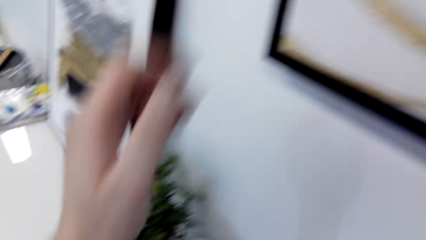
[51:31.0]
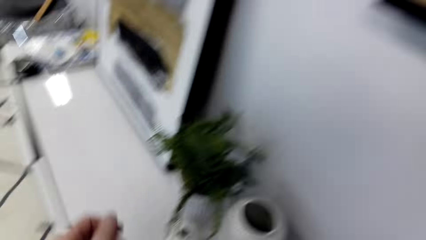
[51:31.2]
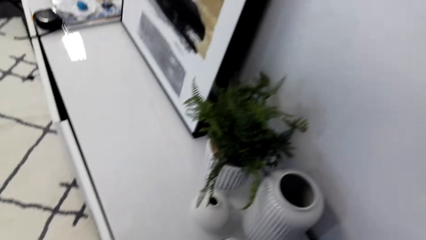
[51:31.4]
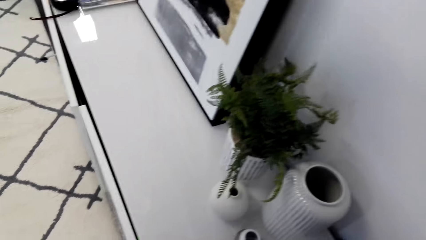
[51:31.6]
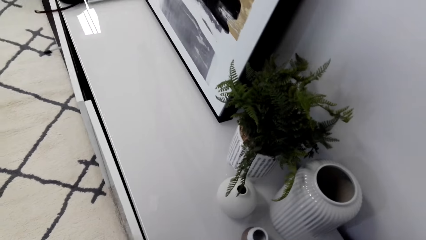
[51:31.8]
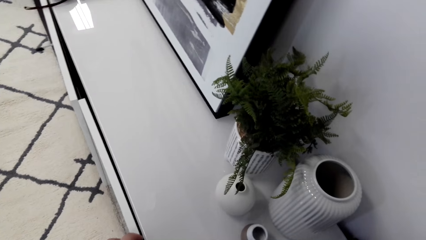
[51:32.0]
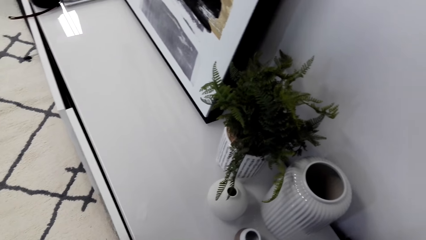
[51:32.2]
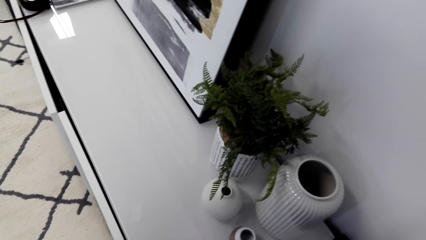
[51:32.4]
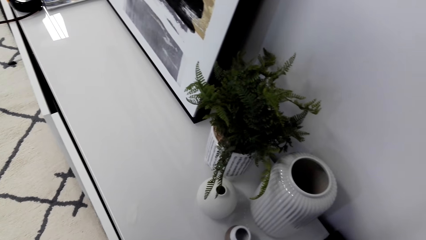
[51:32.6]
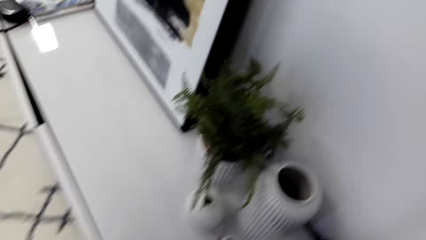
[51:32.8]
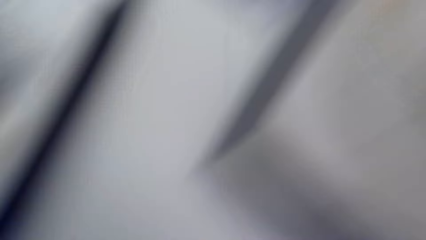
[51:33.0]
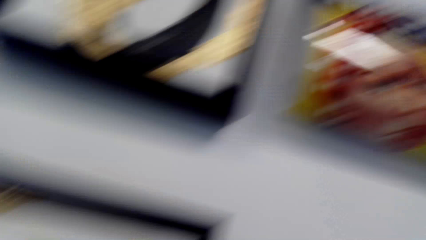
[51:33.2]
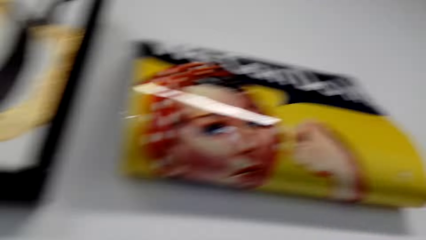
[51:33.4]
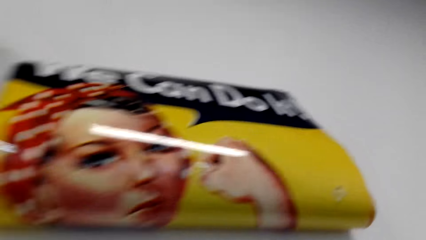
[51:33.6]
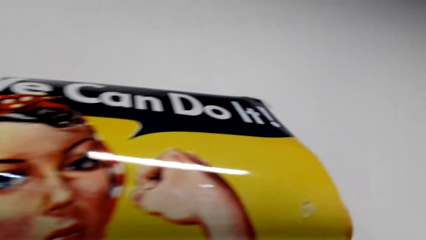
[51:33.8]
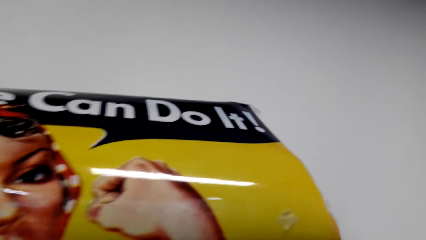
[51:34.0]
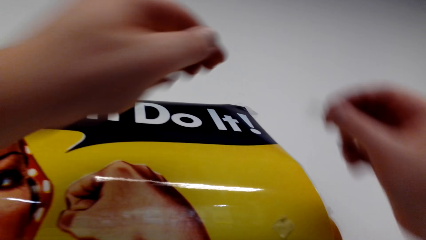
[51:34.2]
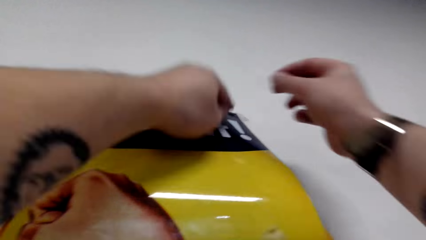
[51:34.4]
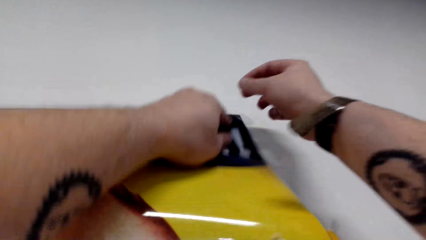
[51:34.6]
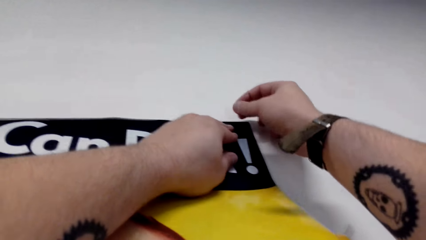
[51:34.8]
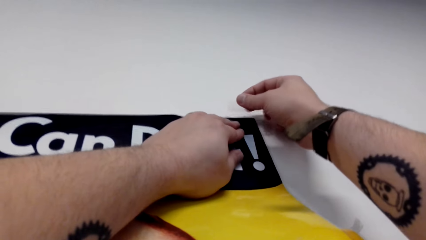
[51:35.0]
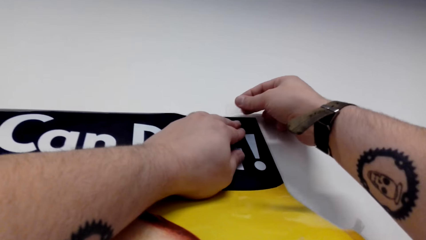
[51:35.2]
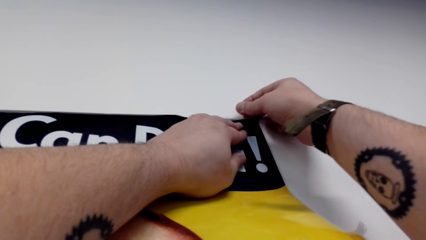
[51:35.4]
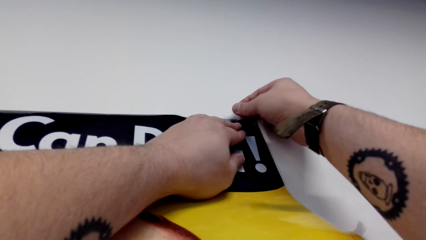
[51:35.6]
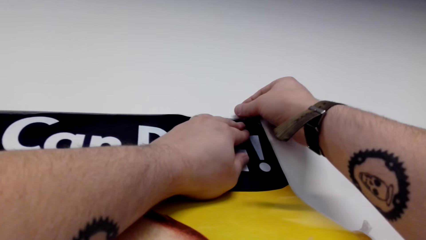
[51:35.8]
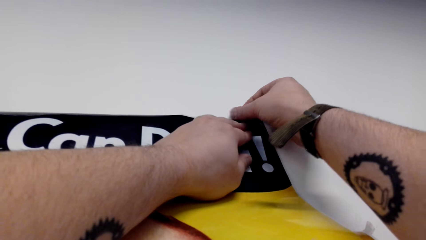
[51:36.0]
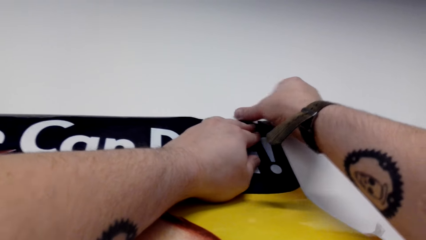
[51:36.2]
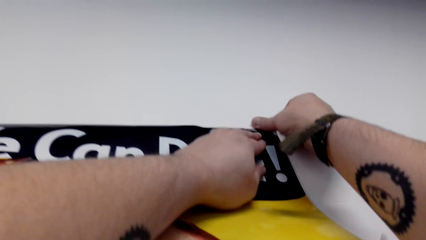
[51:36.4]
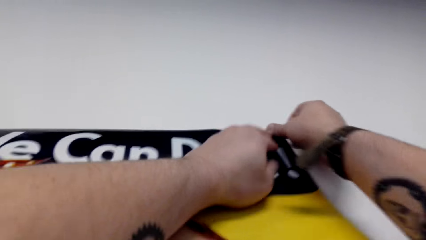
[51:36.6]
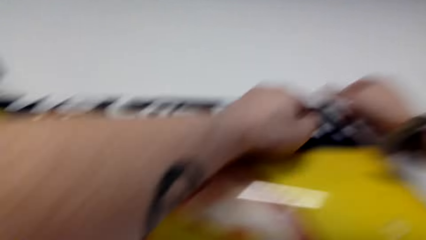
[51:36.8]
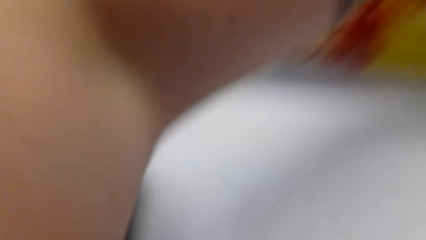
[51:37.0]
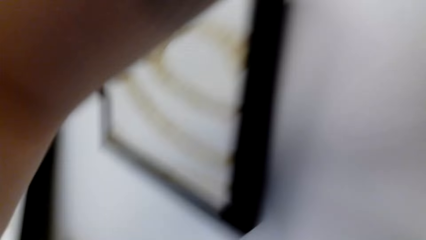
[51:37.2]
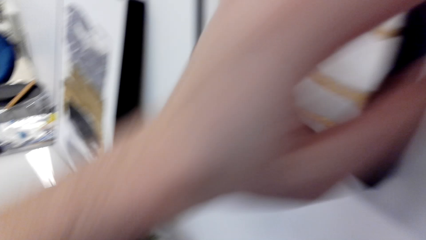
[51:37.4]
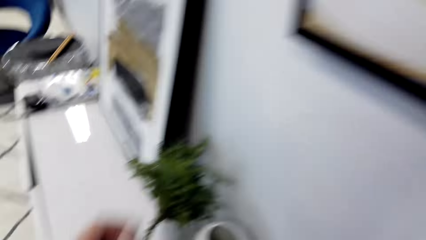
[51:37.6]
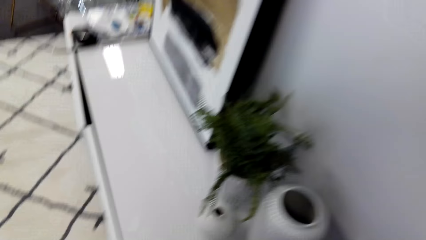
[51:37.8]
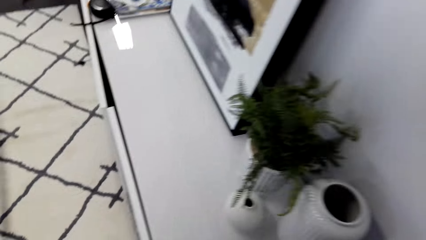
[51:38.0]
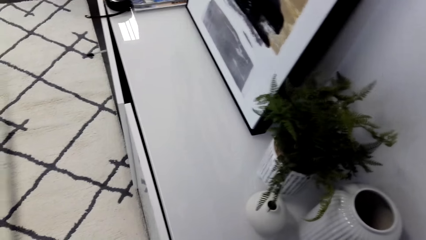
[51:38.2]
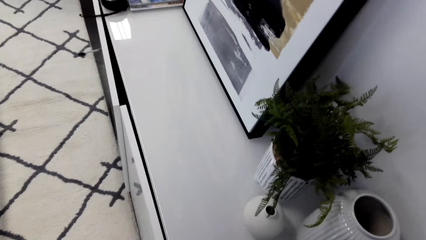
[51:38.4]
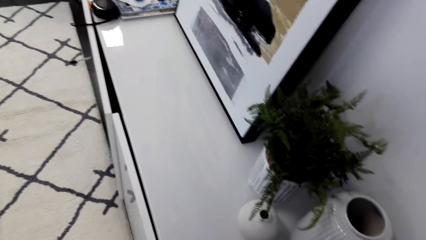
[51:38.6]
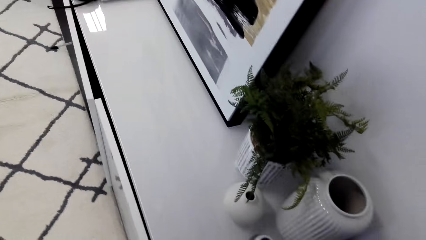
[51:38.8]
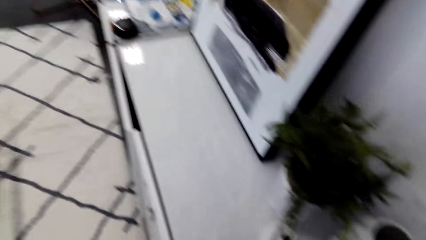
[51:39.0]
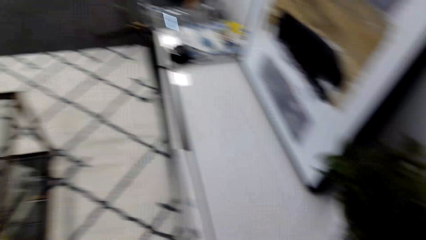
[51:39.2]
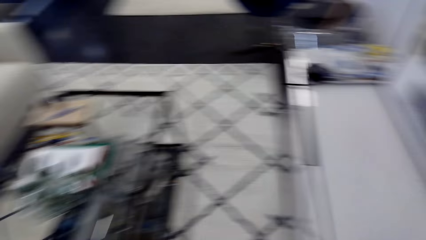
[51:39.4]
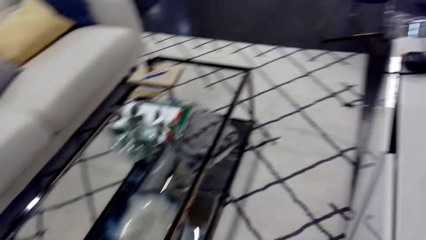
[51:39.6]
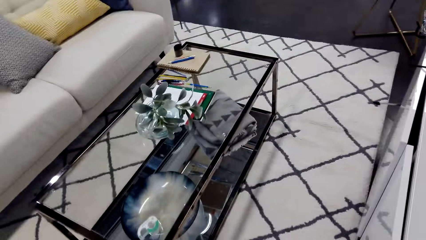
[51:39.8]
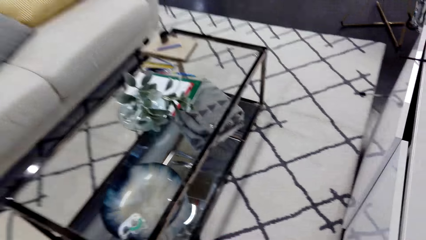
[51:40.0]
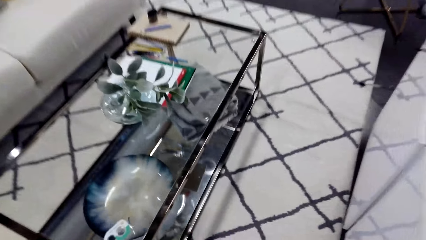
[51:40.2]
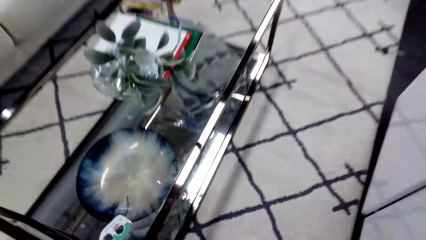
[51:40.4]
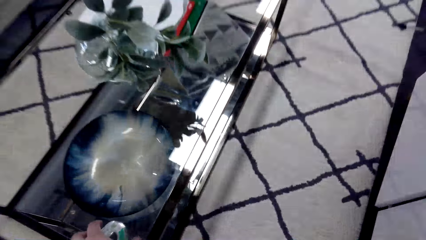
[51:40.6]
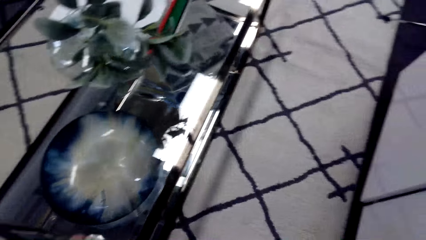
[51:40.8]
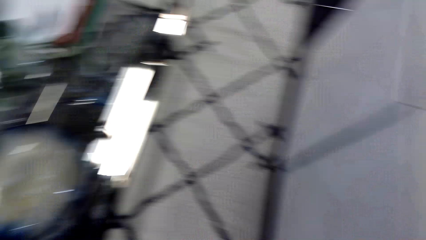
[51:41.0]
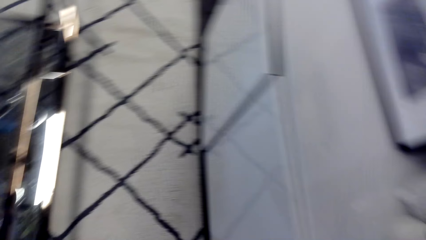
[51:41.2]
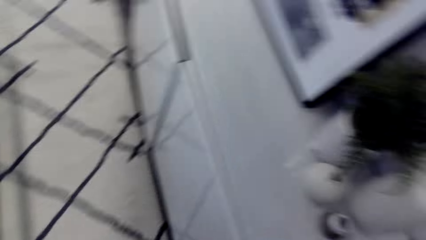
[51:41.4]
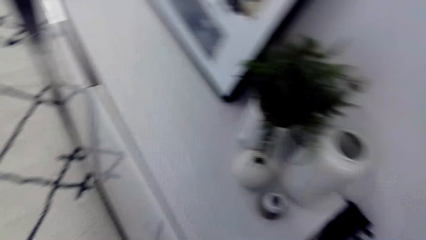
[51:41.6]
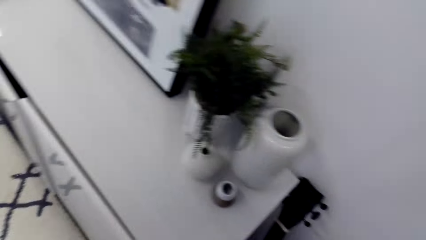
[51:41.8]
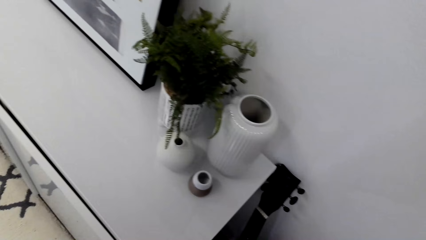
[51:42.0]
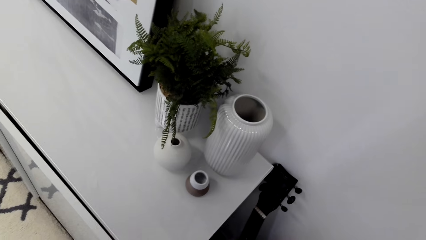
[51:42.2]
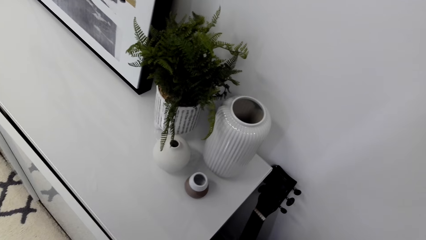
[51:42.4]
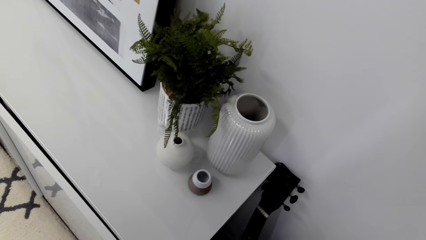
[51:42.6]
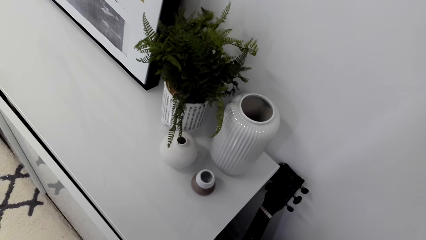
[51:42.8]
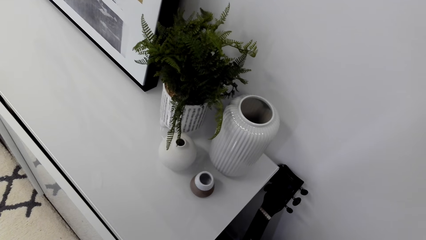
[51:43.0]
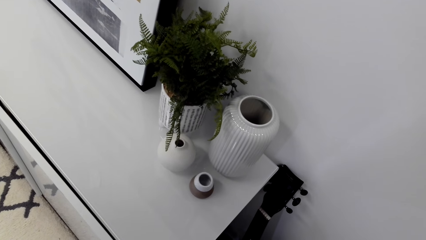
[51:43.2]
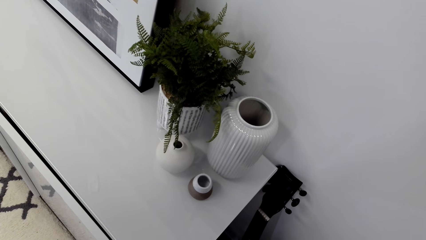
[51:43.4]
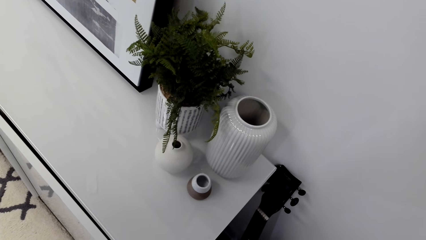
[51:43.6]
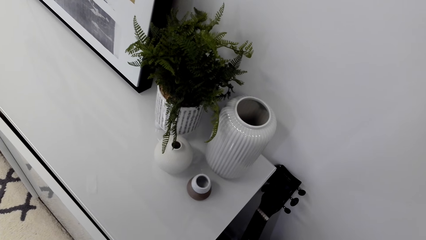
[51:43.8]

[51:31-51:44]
The camera wearer looks around. They stick a portrait on the wall. They look around.
